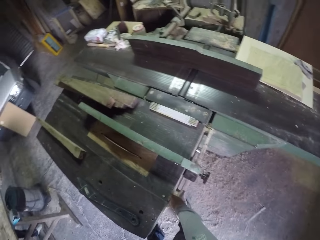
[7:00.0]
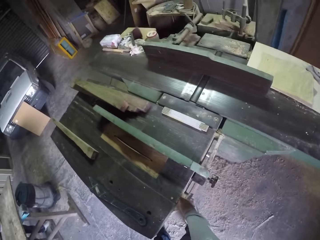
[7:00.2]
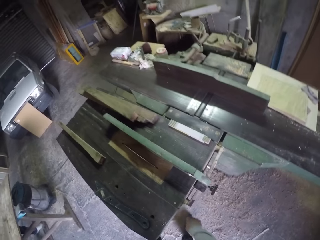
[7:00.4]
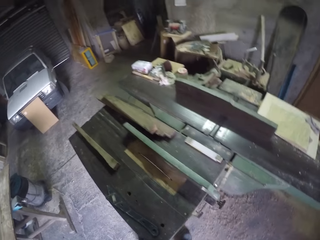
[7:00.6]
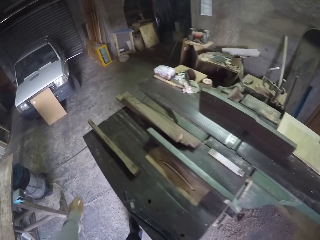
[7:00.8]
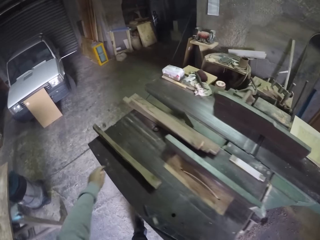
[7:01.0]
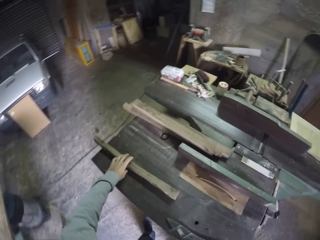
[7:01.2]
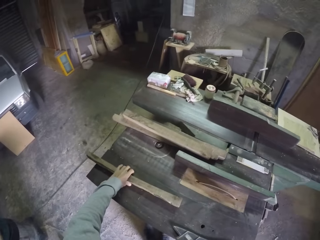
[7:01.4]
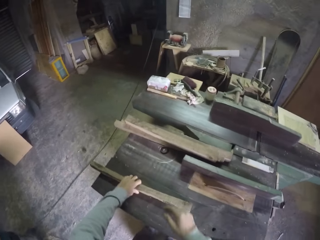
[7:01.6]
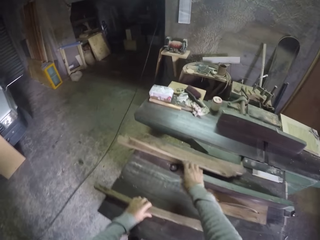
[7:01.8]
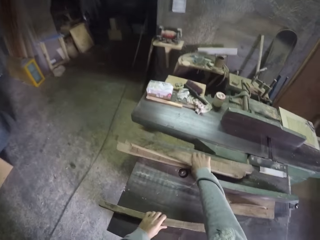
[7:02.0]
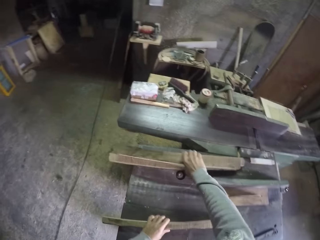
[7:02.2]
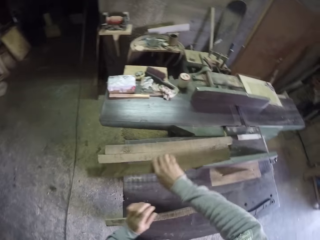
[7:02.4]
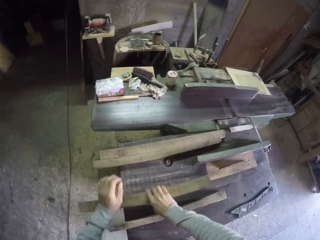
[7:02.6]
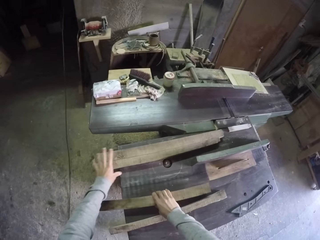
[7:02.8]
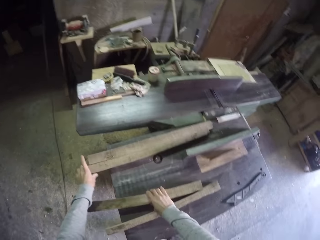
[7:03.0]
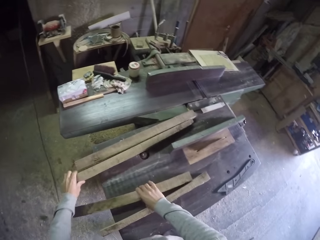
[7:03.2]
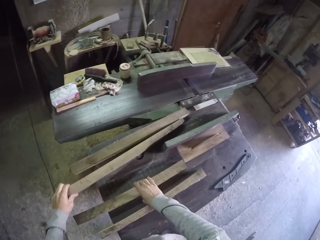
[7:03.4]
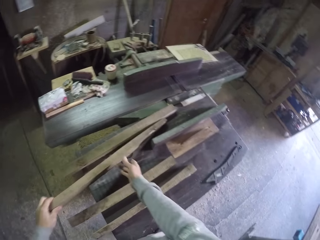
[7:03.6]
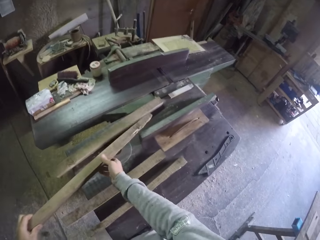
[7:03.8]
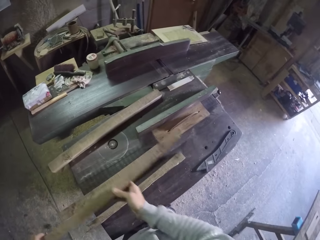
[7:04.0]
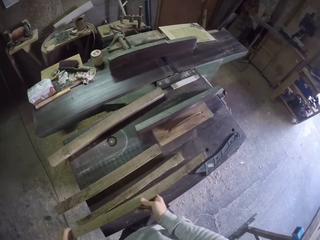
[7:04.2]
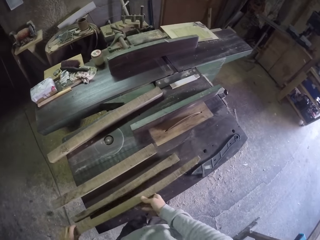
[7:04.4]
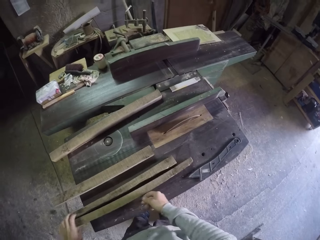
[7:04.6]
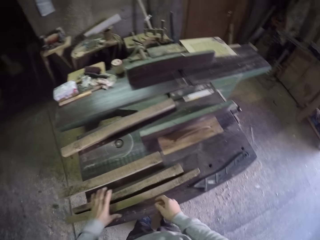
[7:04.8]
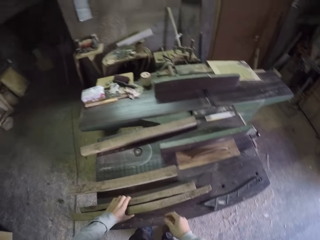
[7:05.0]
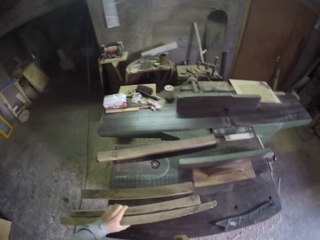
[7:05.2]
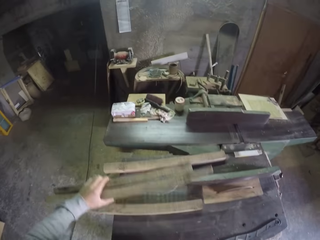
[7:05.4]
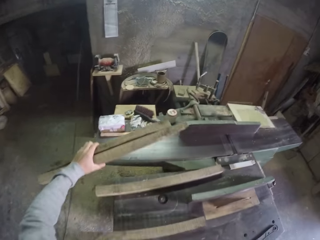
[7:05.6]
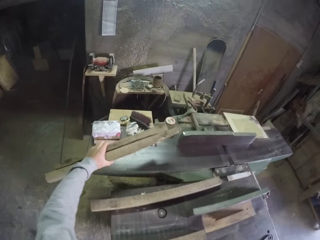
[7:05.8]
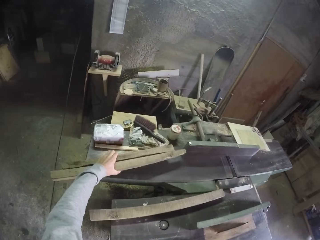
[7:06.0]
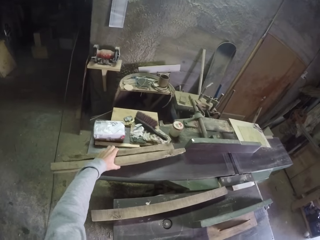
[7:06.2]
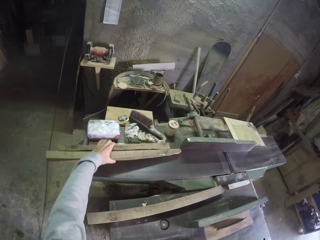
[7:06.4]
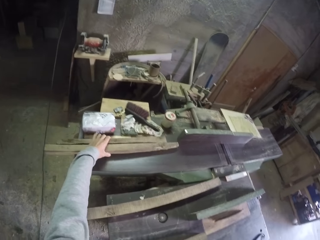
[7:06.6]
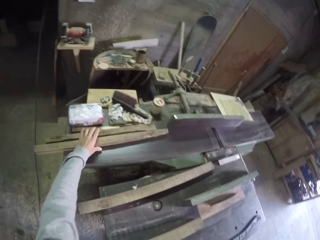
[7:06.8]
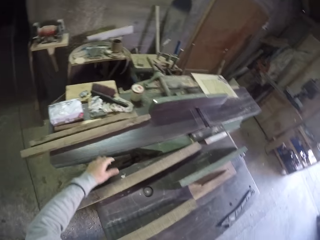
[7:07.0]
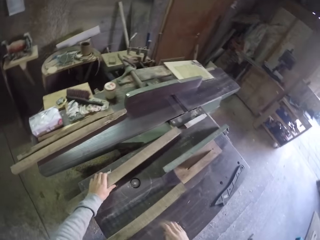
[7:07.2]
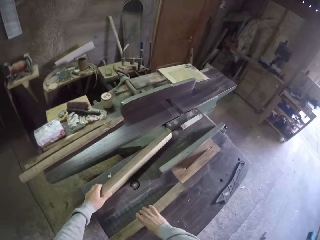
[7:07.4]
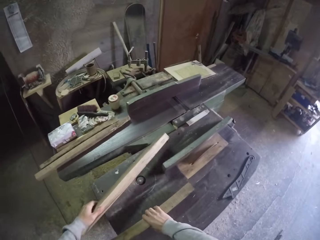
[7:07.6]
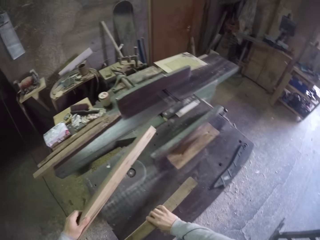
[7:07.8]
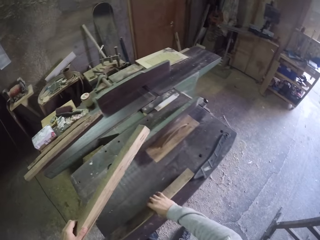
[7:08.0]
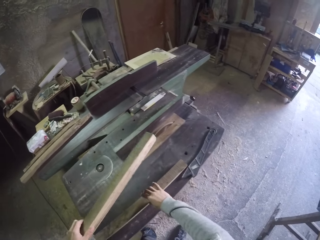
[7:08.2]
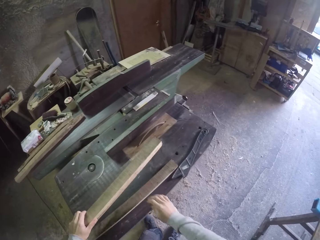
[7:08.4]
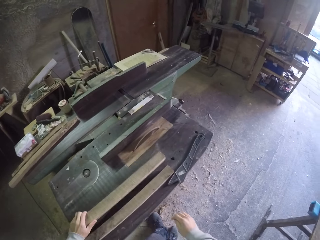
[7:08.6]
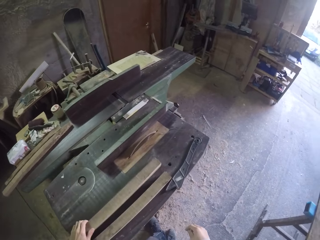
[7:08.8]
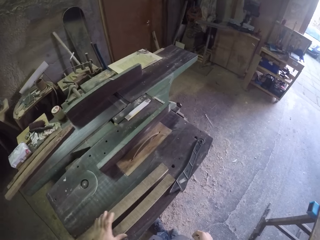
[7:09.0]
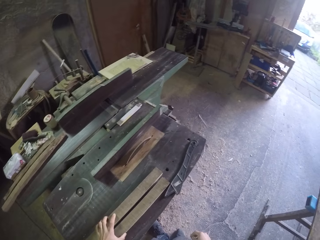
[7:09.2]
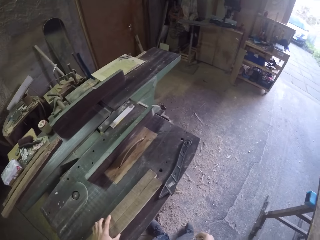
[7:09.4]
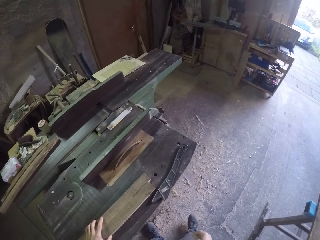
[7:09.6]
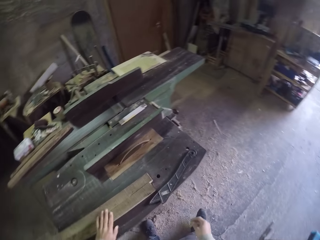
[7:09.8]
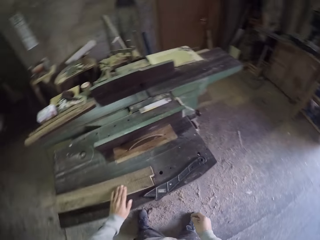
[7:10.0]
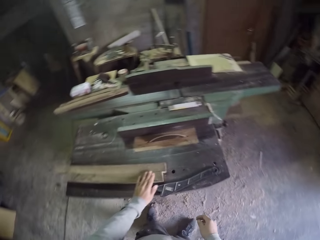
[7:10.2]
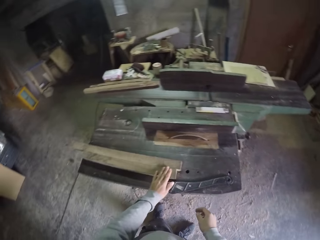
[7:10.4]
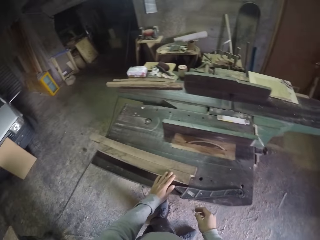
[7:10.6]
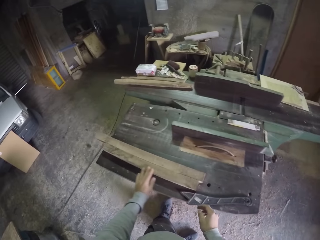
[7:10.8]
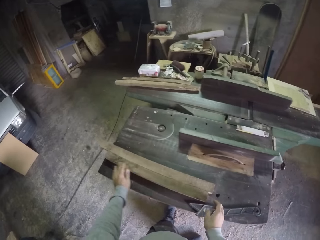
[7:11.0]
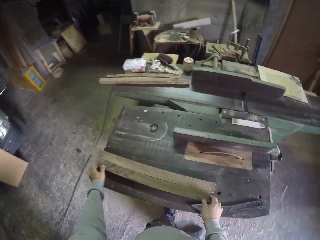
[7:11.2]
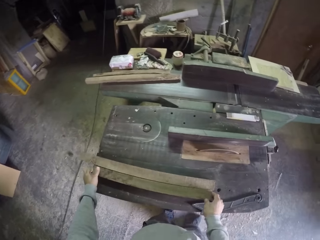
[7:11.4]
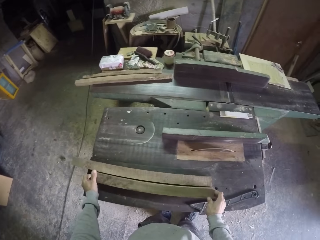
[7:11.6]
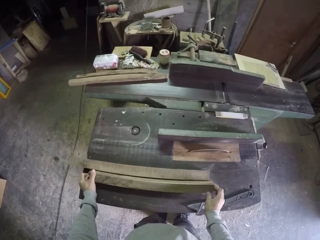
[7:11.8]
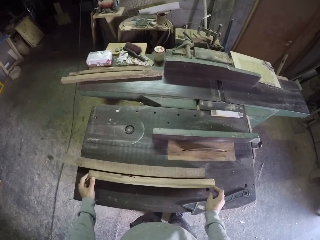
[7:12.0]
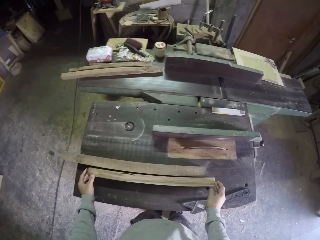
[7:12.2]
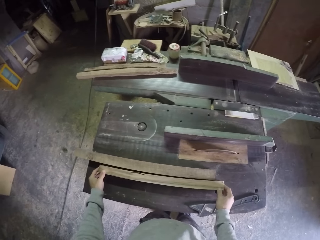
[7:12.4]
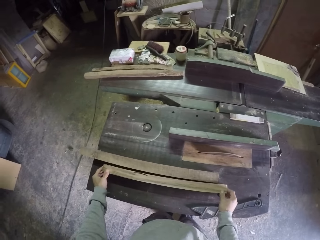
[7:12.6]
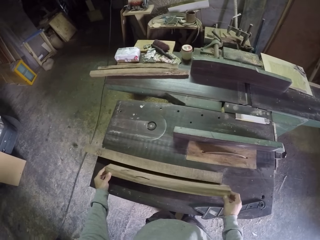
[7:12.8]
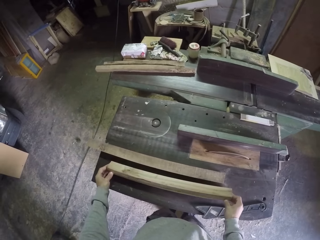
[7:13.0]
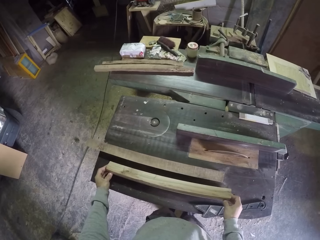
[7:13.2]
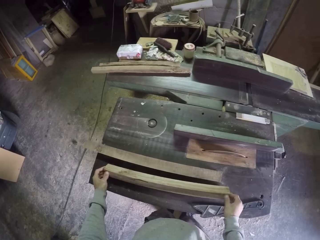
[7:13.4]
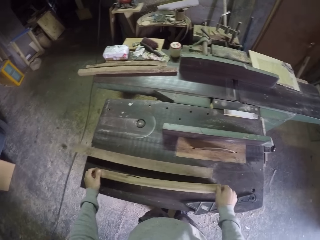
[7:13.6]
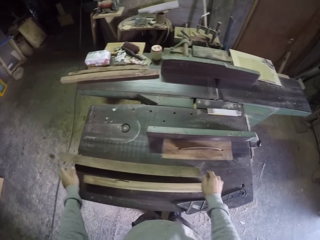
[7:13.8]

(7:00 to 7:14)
The camera wearer touches the work bench with his right hand. He turns off the table saw. He holds the wood on the work bench with his left hand. He picks the wood from the work bench with his right hand. He drops the wood in his right hand on the work bench. He picks a wood from the work bench with his left hand. He arranges woods on the table saw. He holds the wood with both hands. He places the wood in his right hand on the work bench. He carries two woods from the work bench with his left hand. He drops the woods in his left hand on the work bench. He picks a wood from the work bench with his left hand and picks a wood from the work bench with his right hand. He drops the woods in his right hand on the work bench. He drops the woods in his left hand on the work bench. He holds the woods on the work bench together with his left hand. He moves around the table saw. He turns the wood on the work bench with both hands. He arranges woods on the table saw.

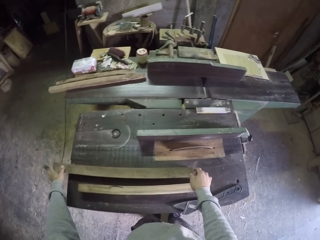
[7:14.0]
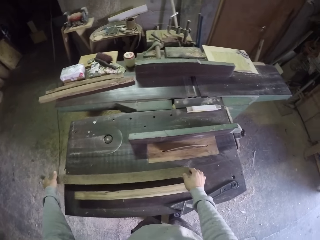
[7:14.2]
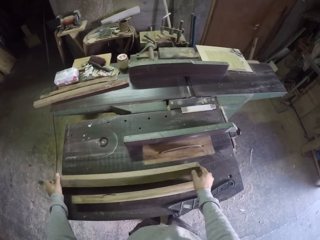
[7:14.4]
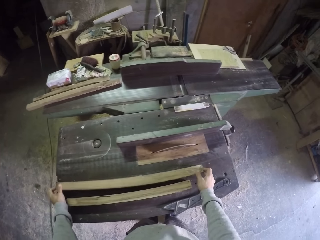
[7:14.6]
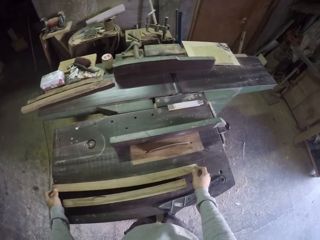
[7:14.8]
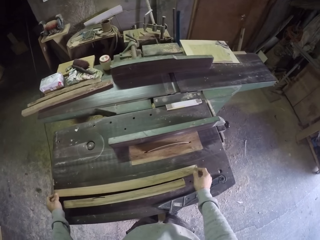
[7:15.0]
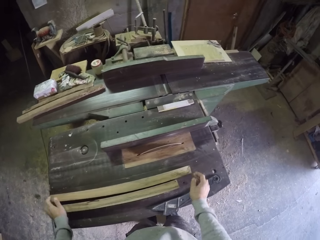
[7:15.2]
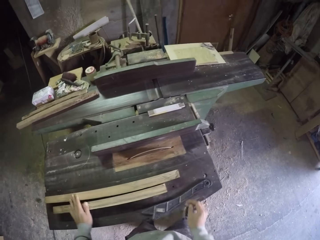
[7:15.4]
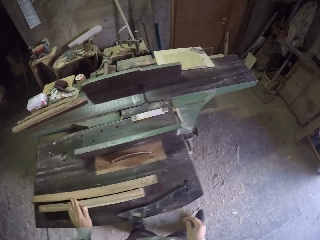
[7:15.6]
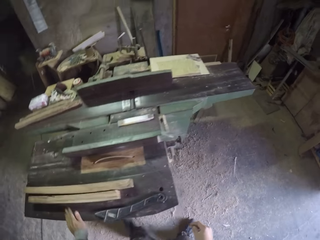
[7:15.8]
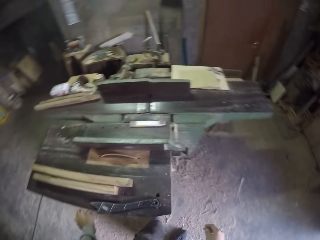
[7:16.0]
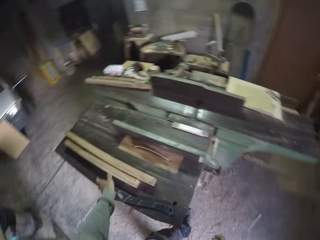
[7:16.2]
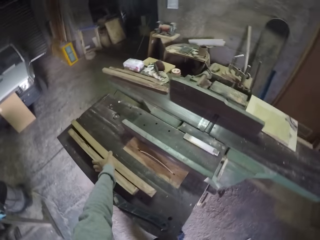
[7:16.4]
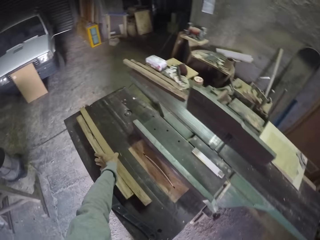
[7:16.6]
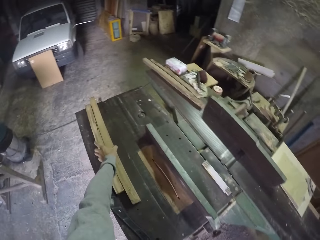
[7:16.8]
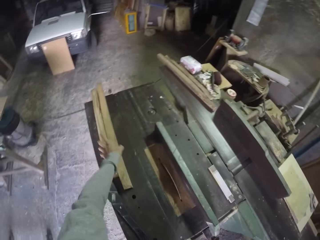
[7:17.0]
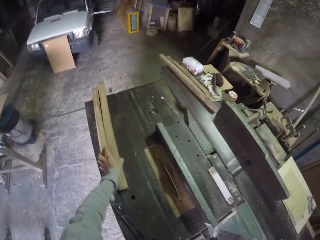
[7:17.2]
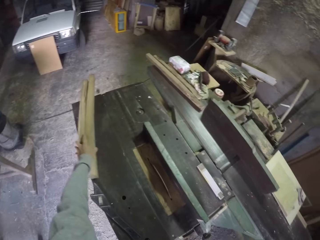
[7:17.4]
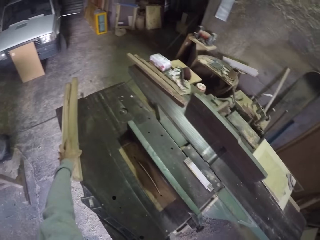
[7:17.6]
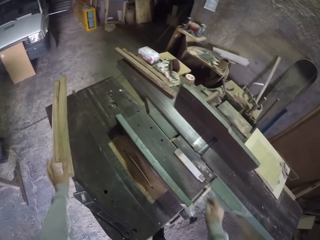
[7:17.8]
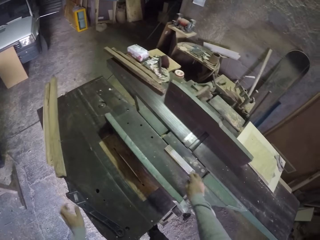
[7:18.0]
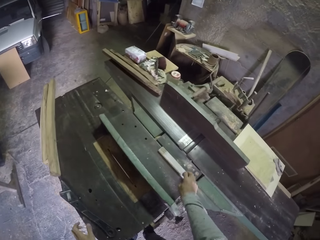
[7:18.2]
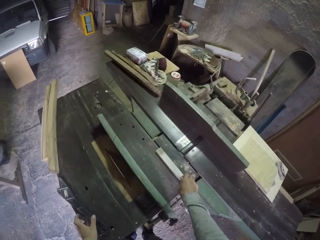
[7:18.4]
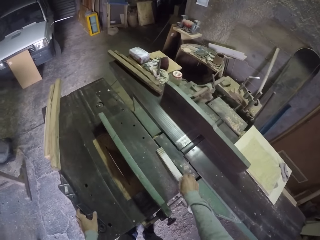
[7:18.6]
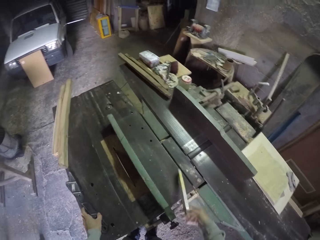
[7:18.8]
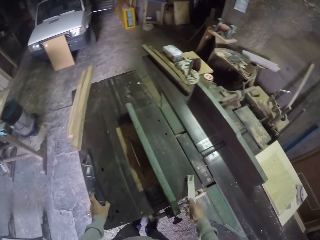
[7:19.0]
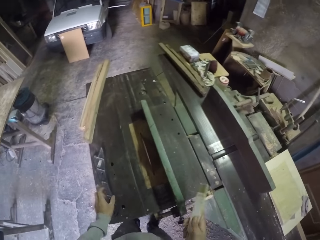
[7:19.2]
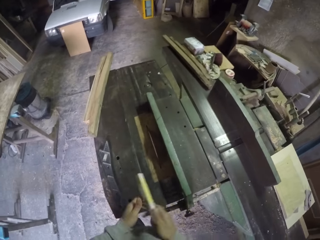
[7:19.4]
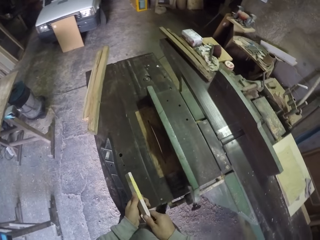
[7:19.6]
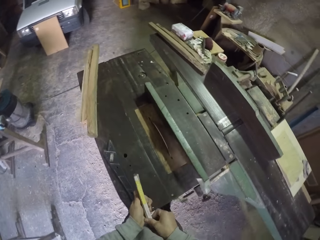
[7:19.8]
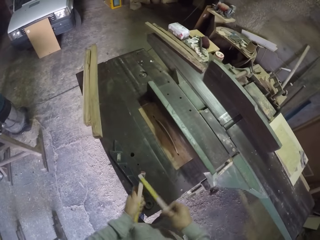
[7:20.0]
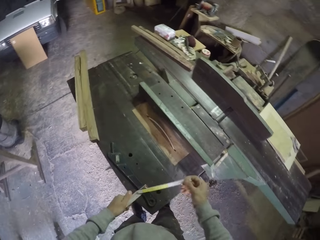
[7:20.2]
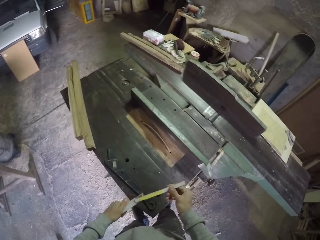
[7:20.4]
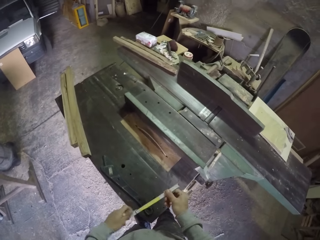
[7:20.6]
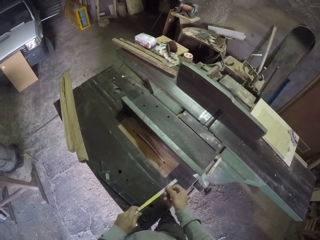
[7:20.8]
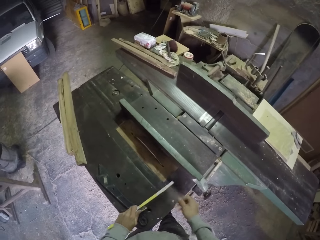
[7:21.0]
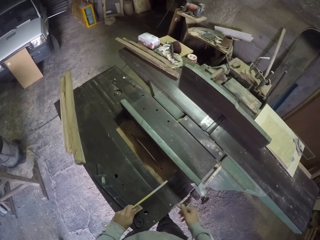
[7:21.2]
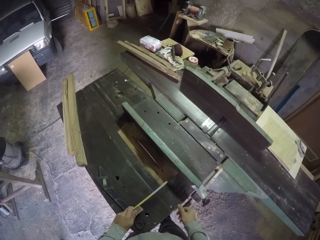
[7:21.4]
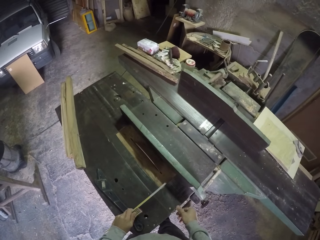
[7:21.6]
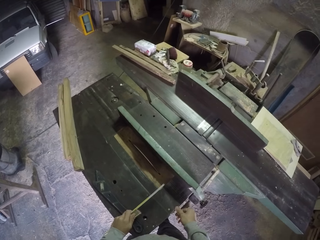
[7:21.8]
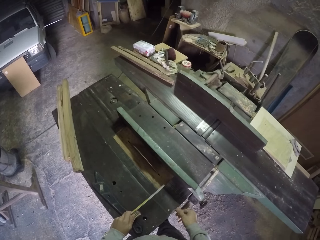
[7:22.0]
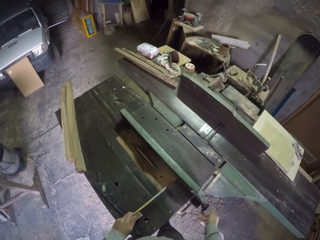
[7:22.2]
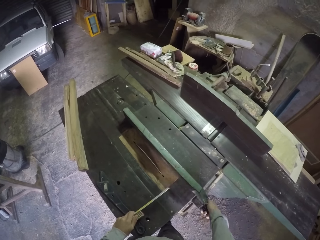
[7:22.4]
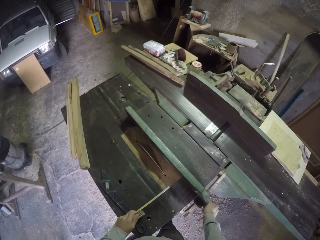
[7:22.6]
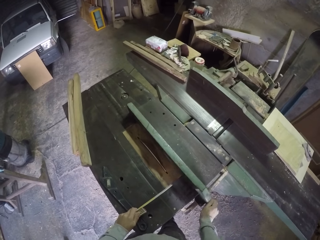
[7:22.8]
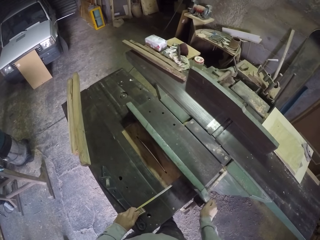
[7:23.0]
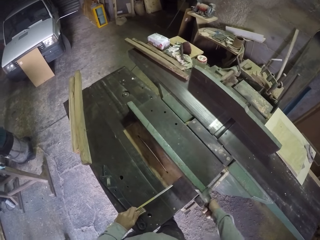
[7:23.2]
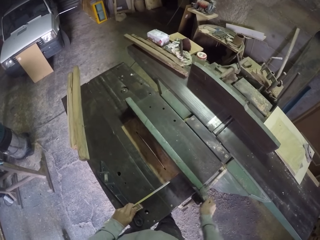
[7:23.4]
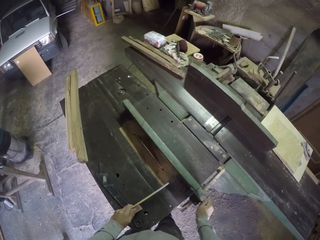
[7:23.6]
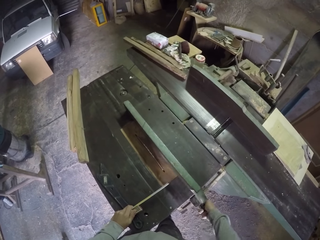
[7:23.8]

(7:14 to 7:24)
The camera wearer turns the wood on the work bench with both hands. He takes his hands off the wood on the work bench. He walks around the table saw. He holds the woods on the work bench together with his left hand. He pushes the woods in his left hand on the work bench. He picks the tape or meter ruler from the work bench with his right hand. He holds the tape with both hands. He opens the tape with both hands. He adjusts the meter ruler. He holds the clamp of the work bench with both hands. He measures on the table saw machine. He turns the clamp of the work bench with his right hand. He unfolds the meter ruler.
